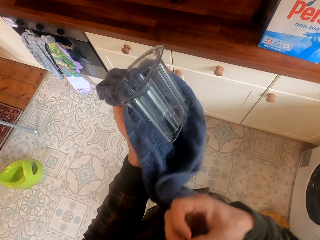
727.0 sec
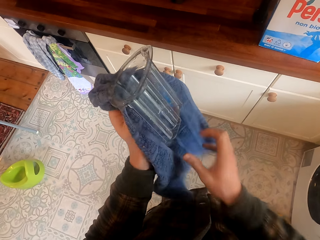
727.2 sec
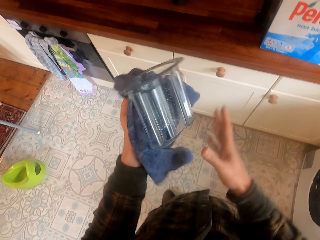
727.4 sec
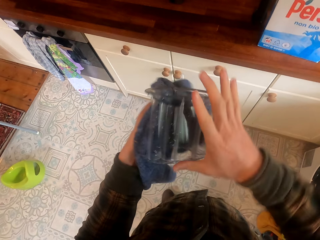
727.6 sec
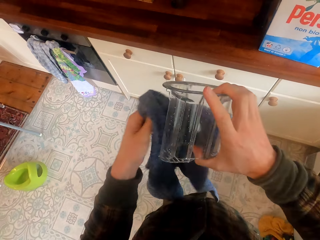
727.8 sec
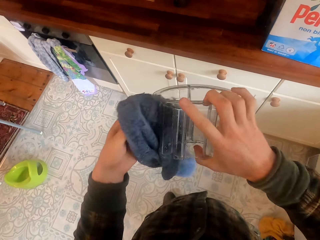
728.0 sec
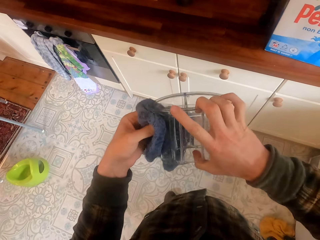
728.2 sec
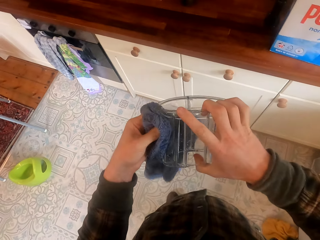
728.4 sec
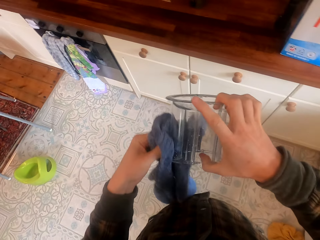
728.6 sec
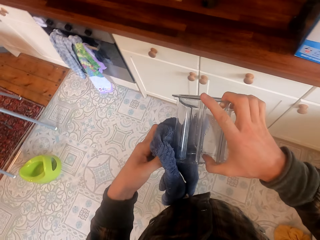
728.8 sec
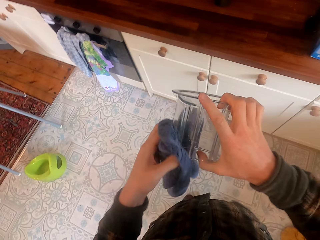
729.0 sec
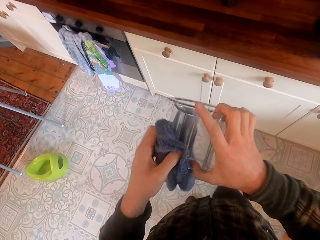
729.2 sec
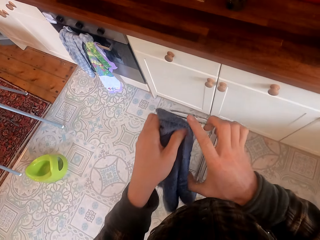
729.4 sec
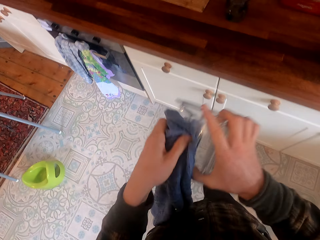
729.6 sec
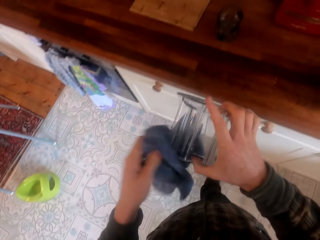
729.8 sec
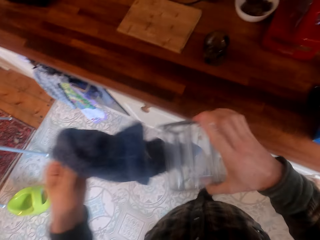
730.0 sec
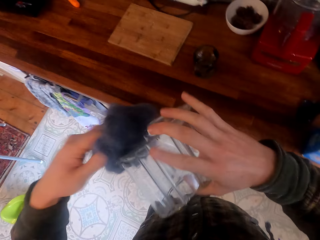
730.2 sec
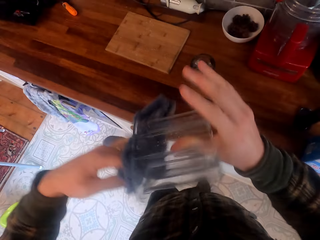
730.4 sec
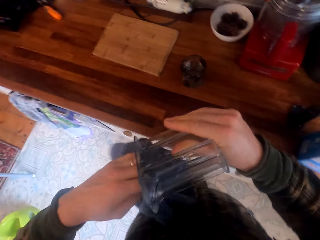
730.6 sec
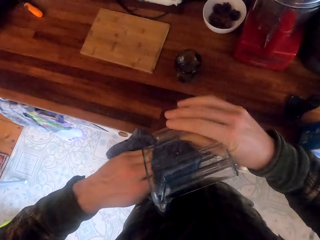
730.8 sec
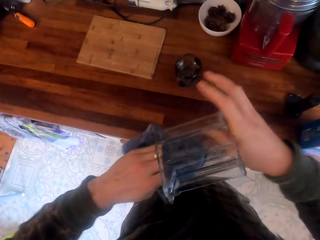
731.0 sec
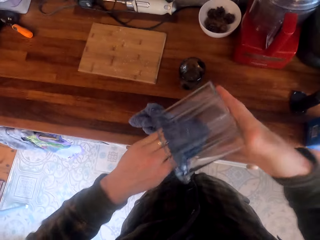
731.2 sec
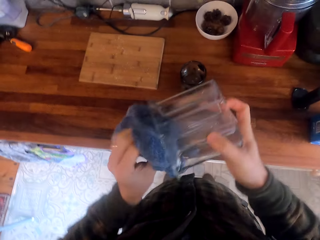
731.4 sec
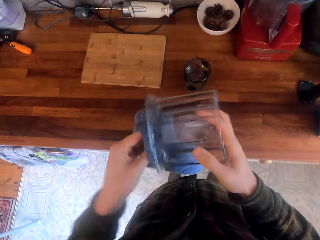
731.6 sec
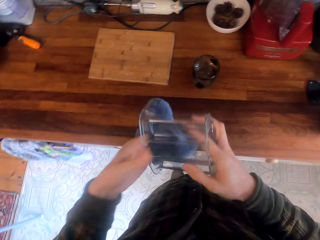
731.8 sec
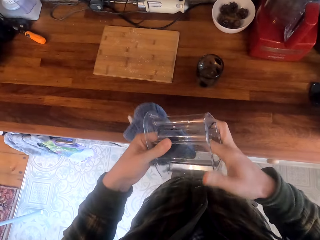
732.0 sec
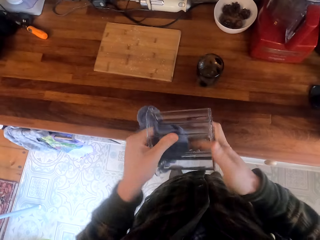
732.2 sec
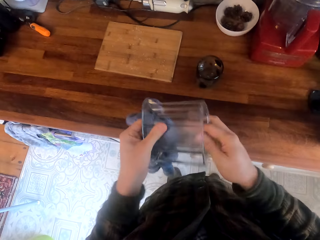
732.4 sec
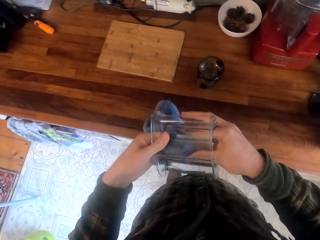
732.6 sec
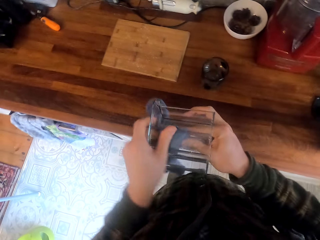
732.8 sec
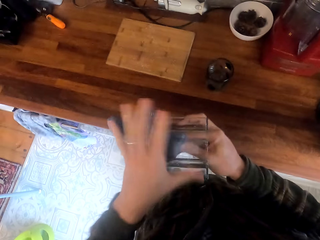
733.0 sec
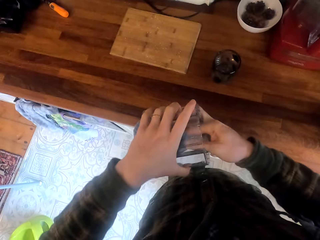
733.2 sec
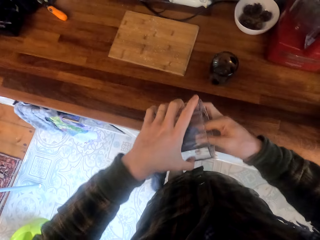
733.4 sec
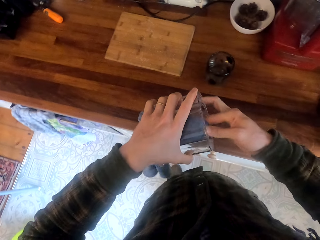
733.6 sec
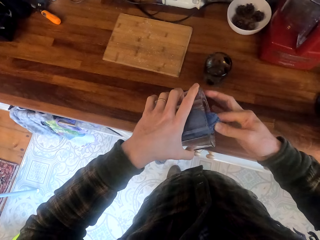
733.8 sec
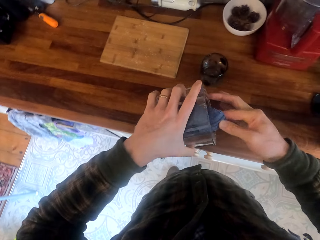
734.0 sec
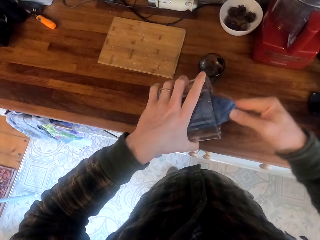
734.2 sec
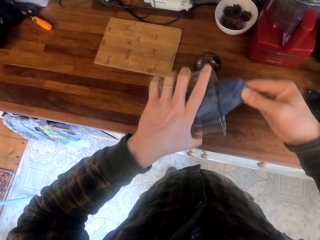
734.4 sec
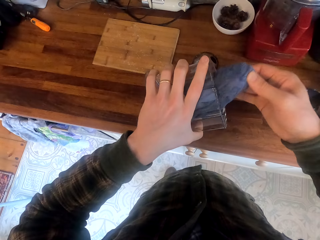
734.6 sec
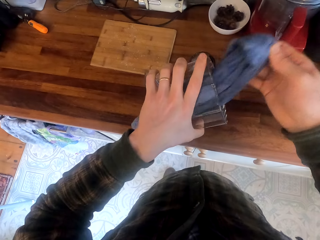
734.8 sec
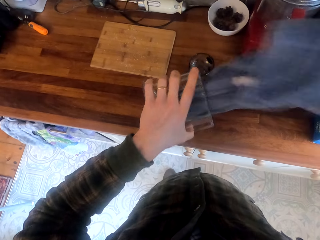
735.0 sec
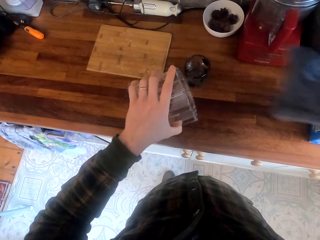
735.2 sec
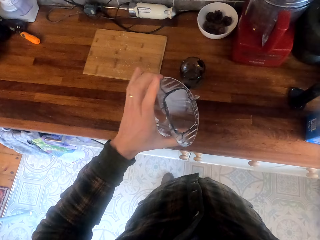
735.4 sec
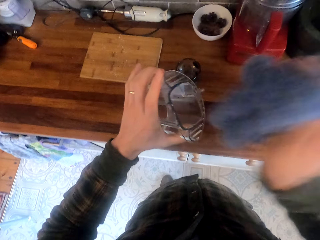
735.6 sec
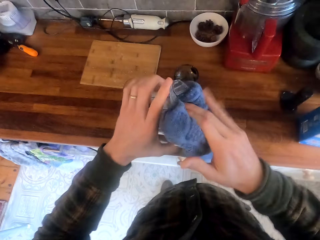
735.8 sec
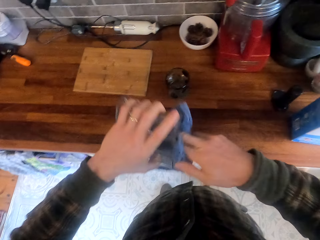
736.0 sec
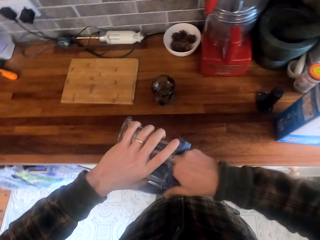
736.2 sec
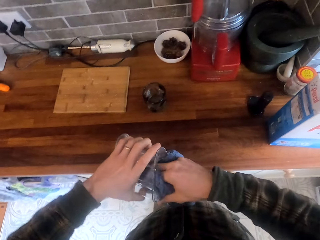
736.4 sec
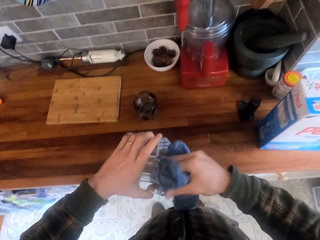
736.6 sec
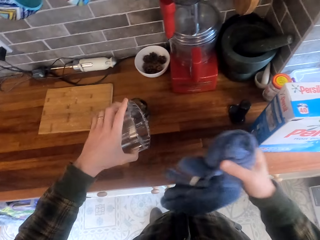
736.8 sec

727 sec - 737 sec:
The camera wearer wipes the glass spoon holder.

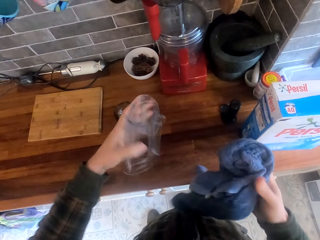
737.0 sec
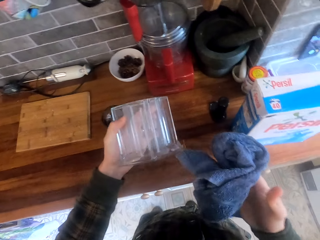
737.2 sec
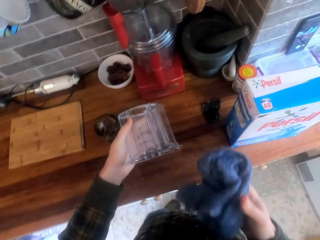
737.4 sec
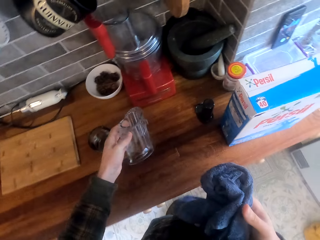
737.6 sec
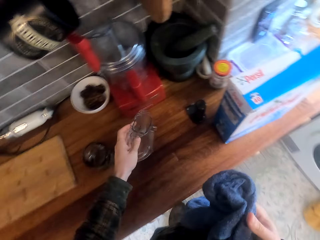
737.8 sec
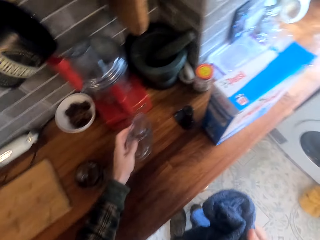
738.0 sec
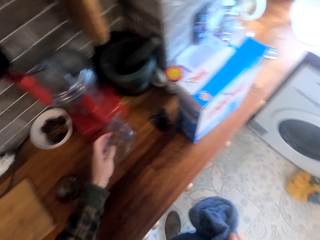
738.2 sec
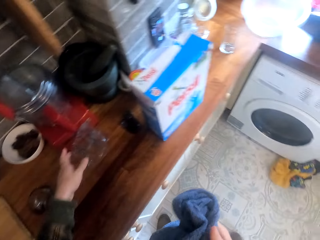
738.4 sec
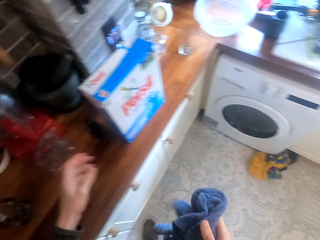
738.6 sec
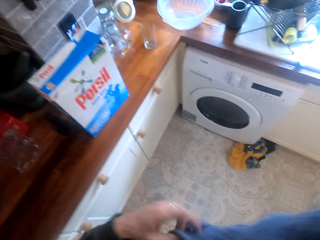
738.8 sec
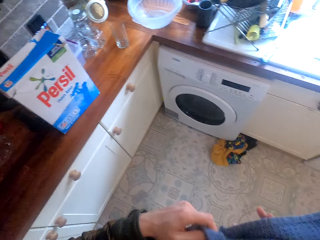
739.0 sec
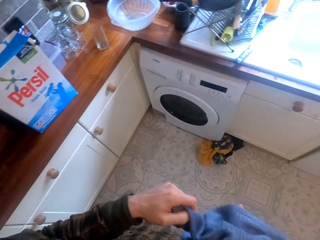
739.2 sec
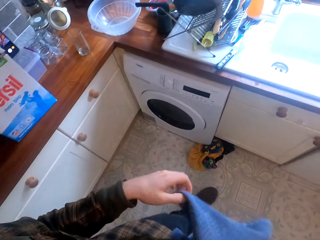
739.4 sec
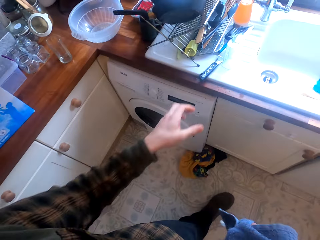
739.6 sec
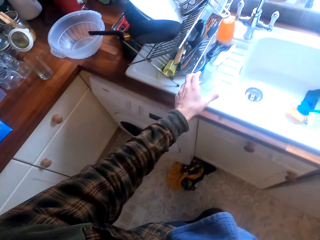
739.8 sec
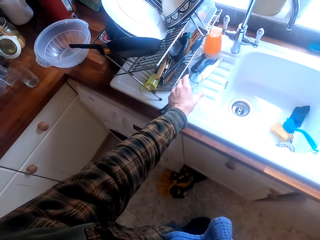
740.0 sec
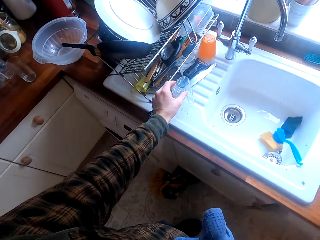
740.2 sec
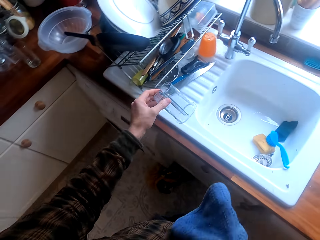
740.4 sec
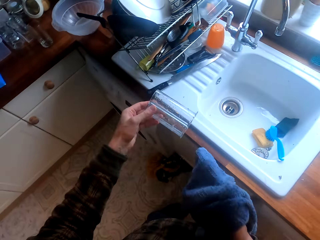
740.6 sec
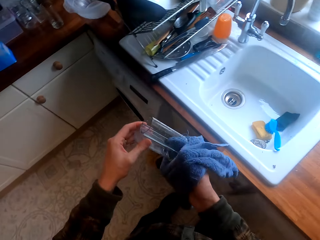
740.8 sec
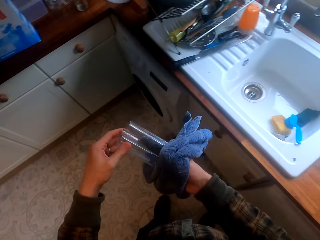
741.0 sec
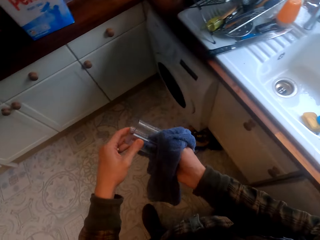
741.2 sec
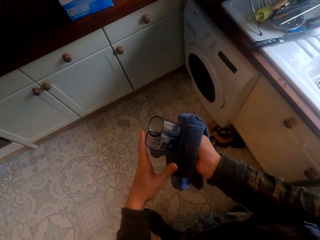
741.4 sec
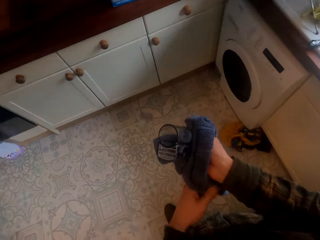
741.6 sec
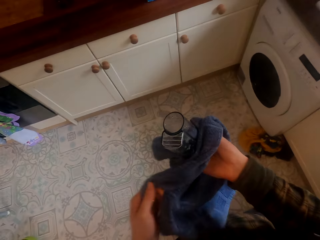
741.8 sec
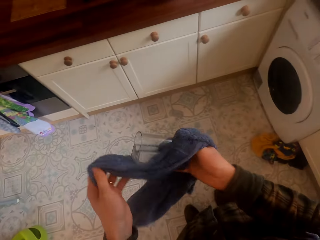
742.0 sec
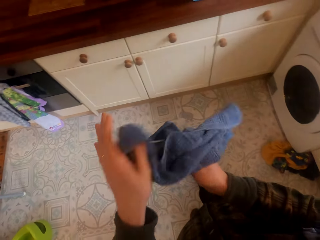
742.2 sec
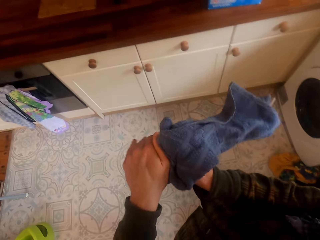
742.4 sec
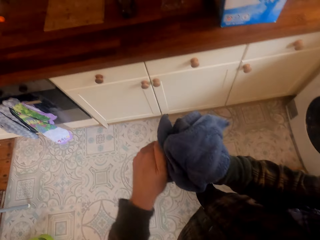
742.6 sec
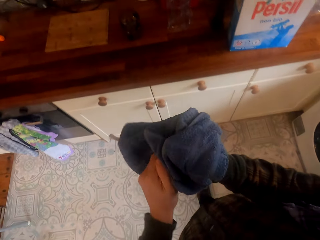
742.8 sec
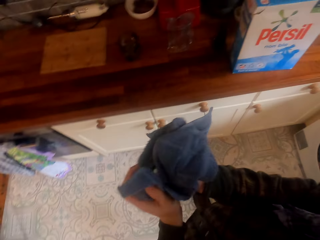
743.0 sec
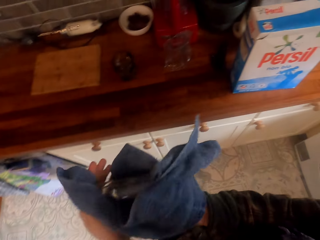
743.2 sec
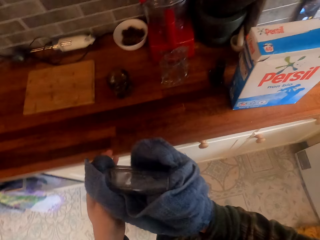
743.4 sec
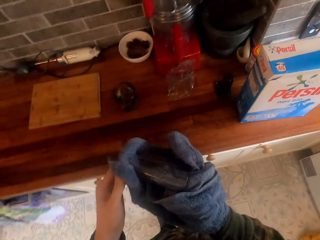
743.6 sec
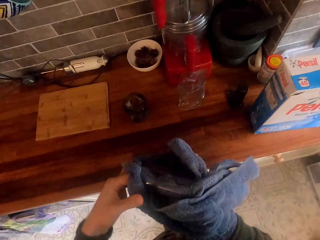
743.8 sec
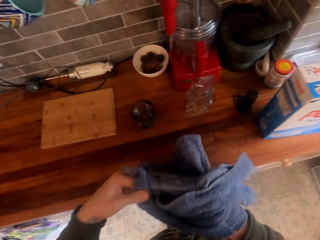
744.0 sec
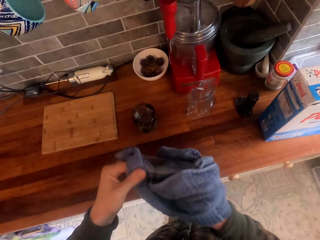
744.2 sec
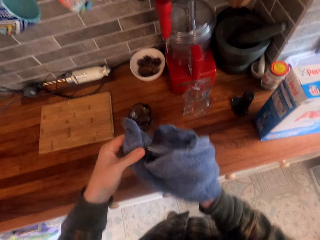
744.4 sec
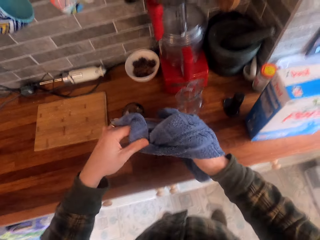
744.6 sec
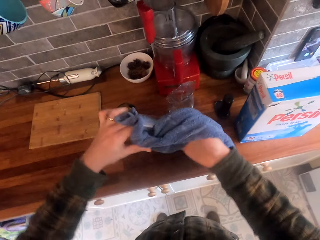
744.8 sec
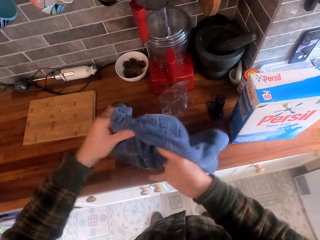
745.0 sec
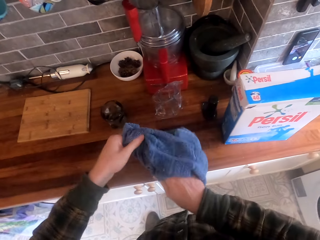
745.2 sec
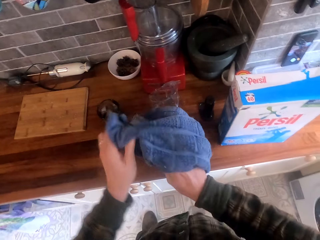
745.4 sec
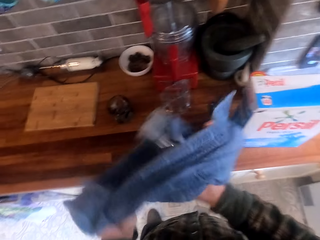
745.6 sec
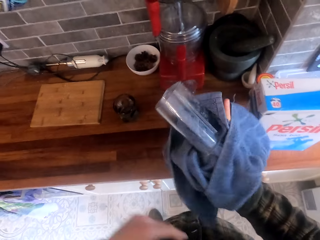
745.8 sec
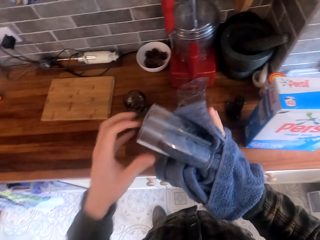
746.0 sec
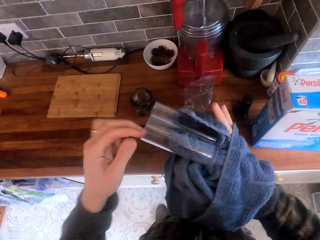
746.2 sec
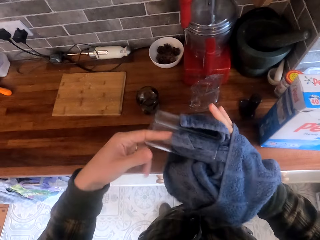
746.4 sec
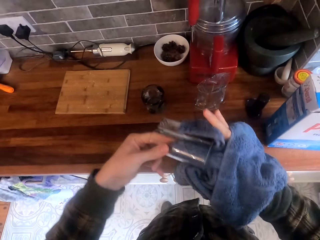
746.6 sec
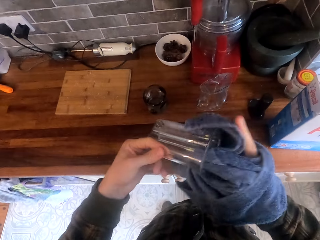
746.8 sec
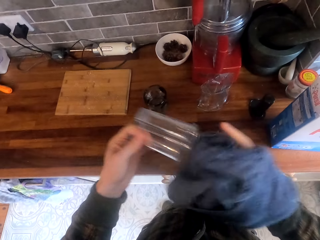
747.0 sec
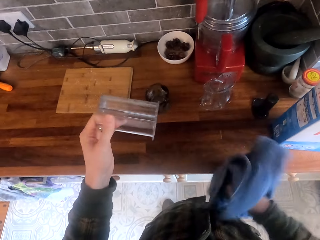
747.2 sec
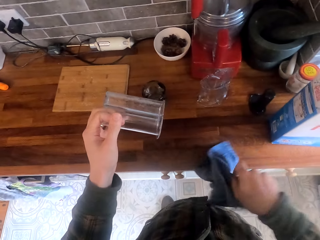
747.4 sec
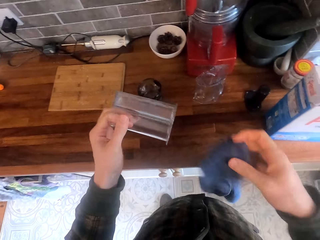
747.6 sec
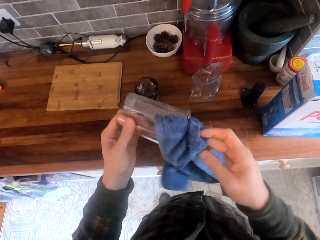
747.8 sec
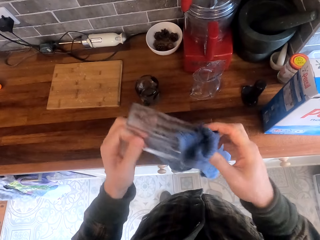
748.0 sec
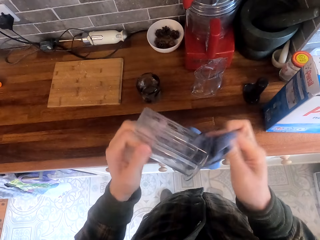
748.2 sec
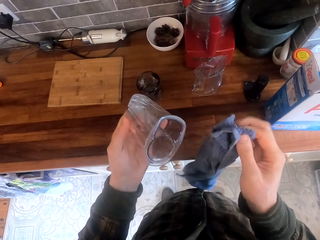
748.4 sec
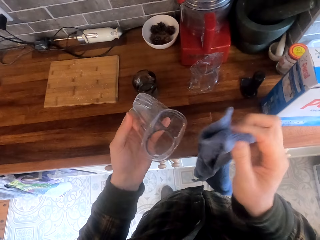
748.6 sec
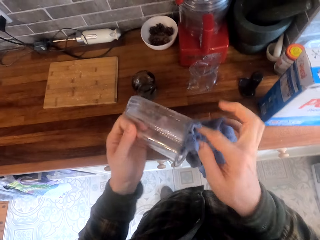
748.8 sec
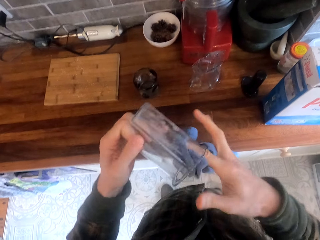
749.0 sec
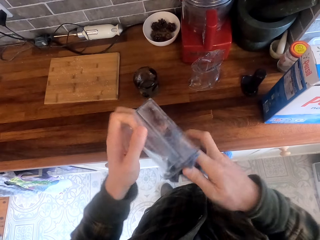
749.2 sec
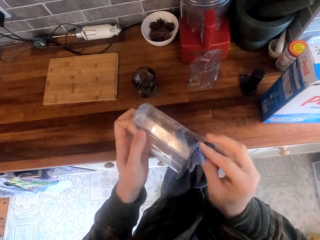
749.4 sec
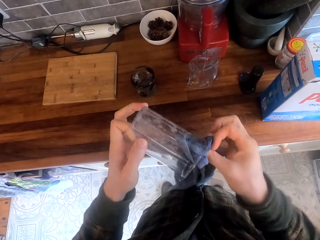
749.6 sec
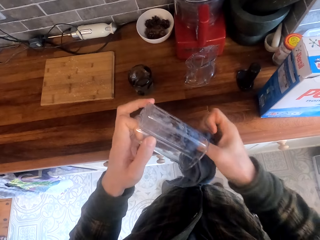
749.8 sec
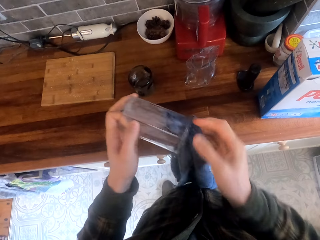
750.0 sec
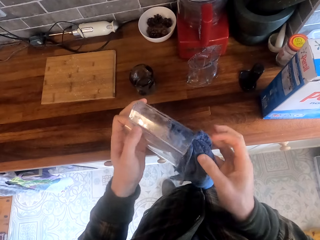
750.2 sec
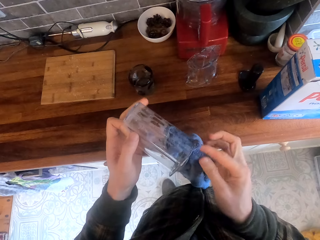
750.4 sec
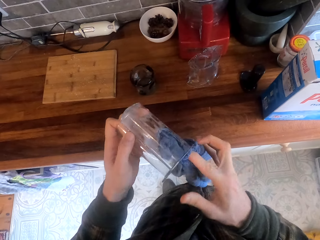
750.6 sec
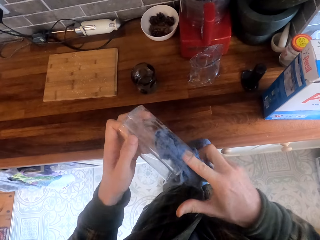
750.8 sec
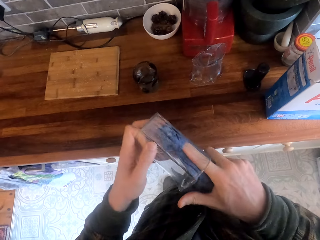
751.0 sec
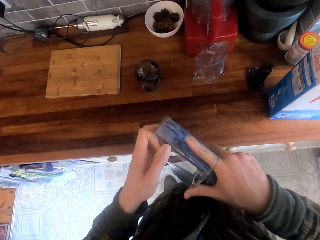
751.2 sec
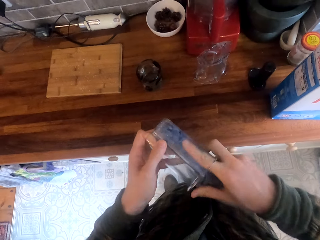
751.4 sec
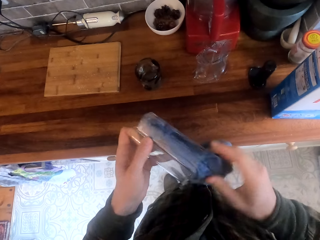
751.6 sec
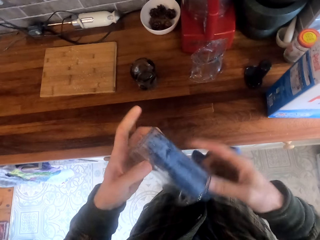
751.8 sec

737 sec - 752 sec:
The camera wearer puts the glass spoon holder on the kitchen slab. They take another glass spoon holder. They wipe the glass spoon holder.
